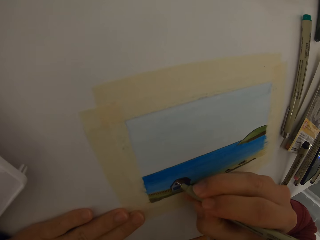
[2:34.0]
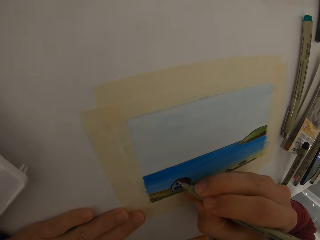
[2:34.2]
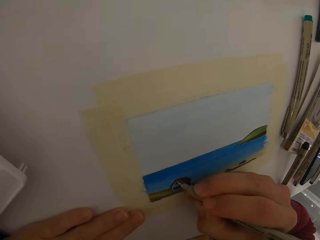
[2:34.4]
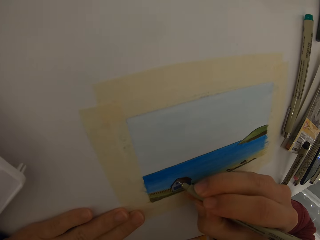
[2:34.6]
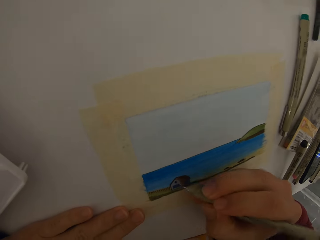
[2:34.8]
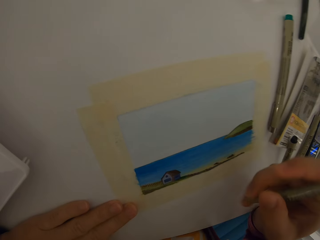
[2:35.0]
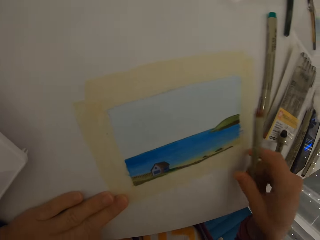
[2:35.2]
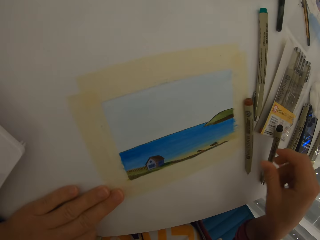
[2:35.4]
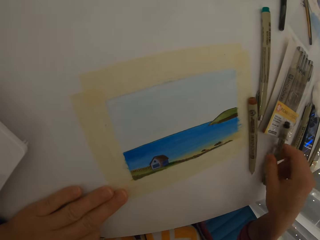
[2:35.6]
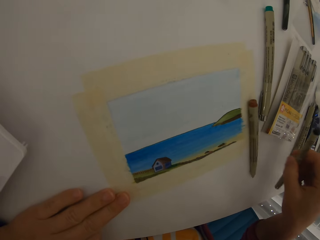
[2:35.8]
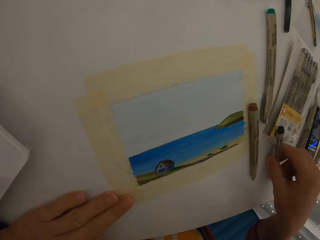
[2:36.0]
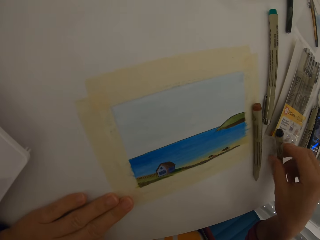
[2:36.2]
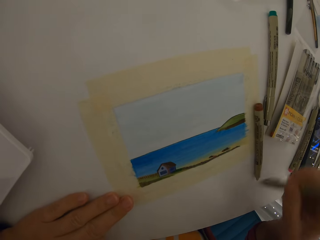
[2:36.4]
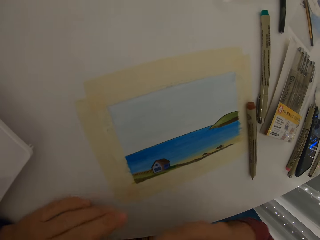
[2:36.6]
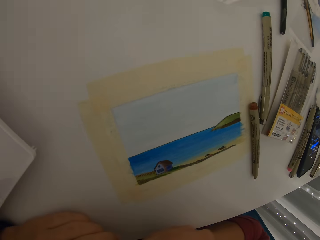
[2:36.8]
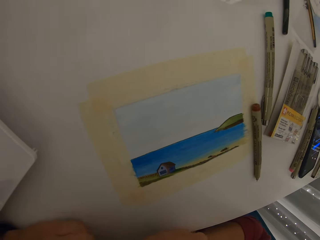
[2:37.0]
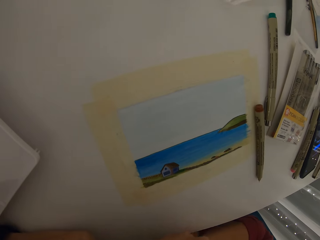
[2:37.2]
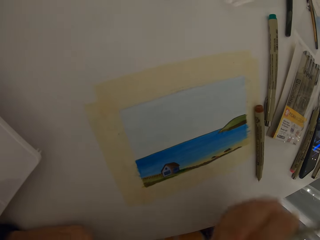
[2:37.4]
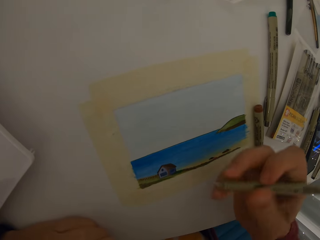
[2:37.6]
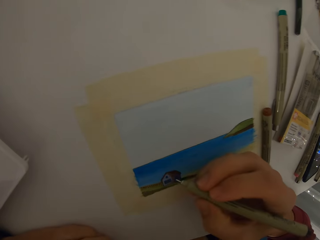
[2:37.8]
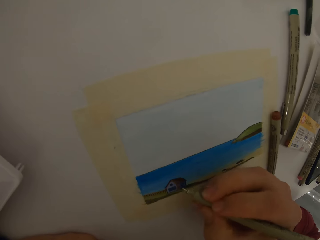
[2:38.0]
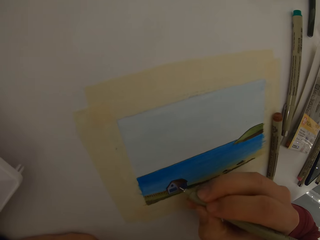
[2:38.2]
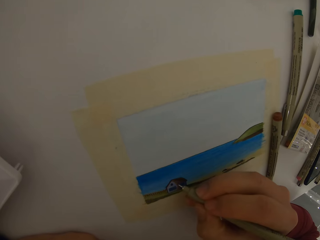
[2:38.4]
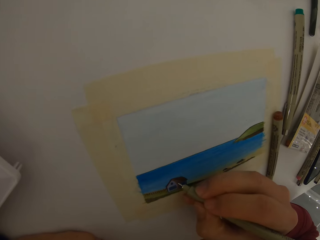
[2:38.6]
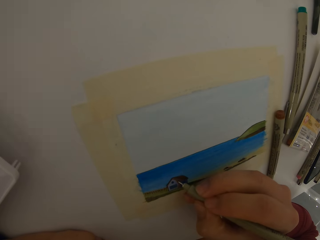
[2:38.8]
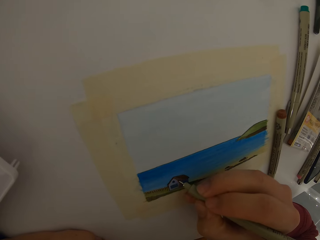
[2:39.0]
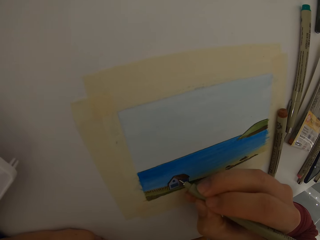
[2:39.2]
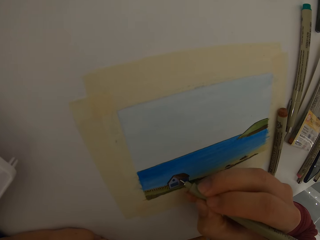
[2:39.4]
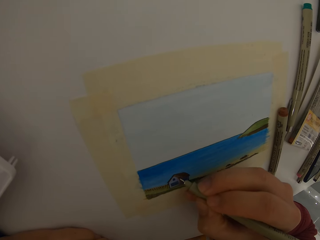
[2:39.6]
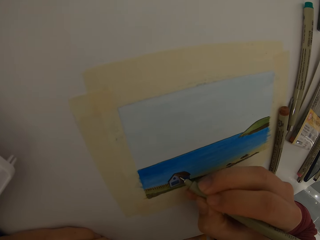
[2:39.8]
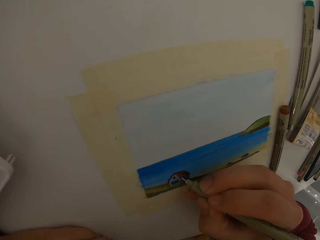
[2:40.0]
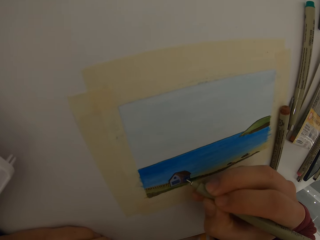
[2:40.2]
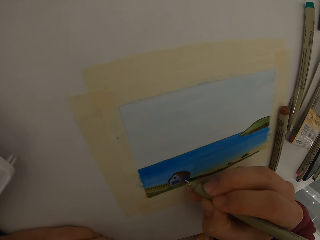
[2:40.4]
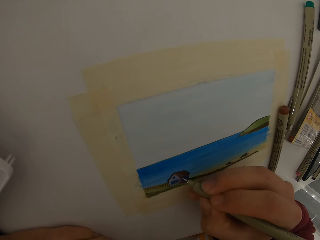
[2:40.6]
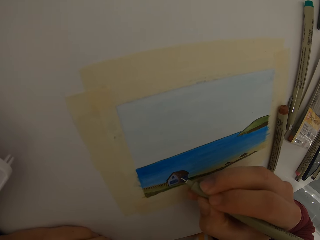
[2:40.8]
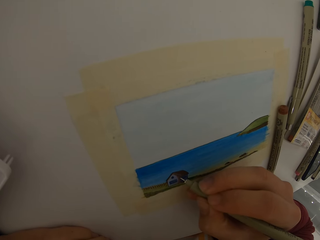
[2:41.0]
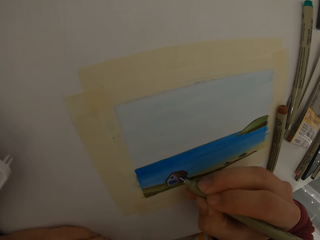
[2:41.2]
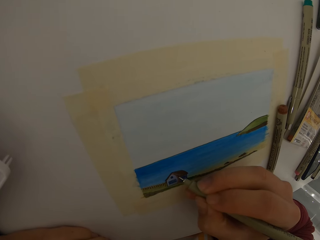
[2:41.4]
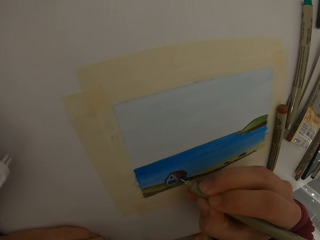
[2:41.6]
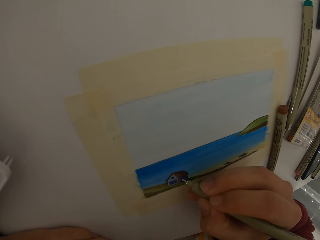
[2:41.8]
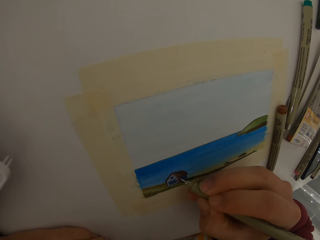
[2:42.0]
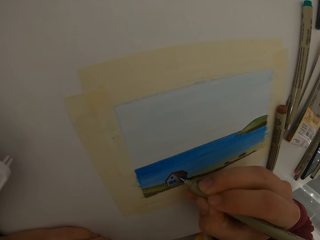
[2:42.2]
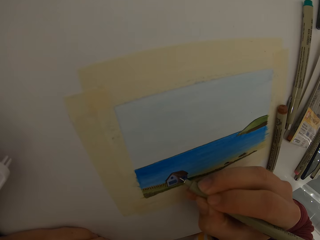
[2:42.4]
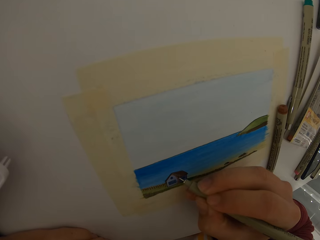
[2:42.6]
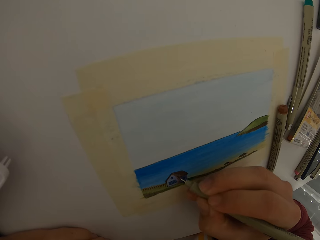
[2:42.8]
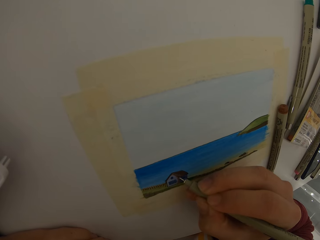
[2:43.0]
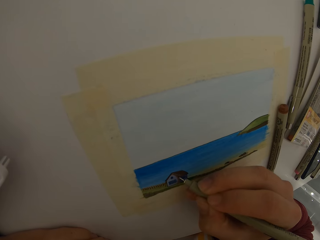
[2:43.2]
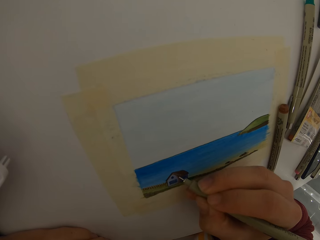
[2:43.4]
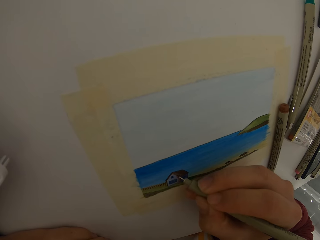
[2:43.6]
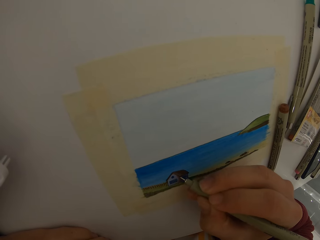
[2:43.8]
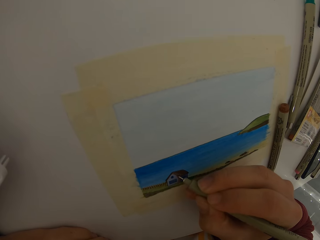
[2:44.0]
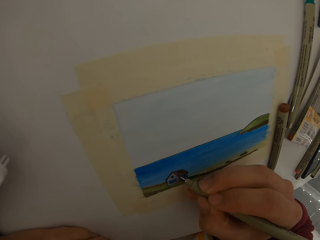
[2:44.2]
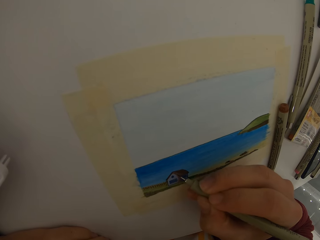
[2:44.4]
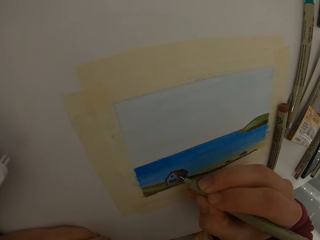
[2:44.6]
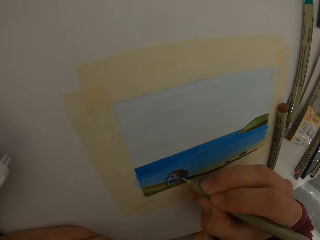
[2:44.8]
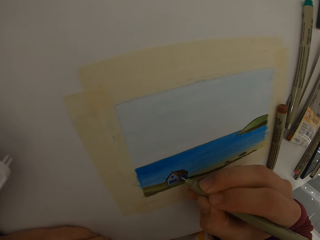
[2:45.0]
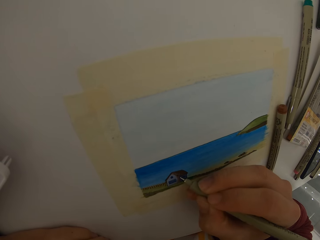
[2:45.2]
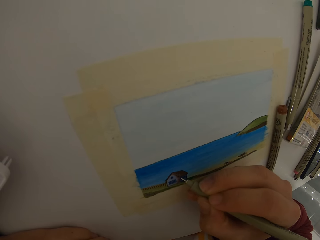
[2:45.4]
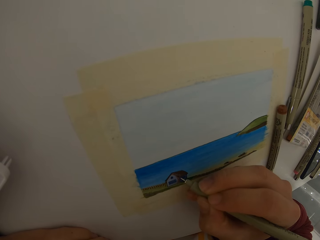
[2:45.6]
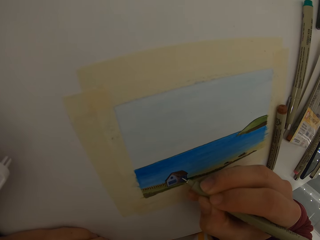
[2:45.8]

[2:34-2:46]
The camera wearer drops a color pen on the table. She picks another color pen from the table with her right hand. She uncorks the pen. She adds details to a picture using the color pen.

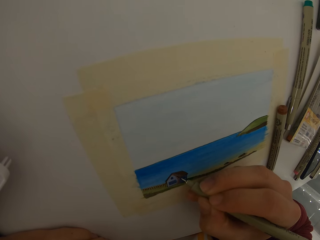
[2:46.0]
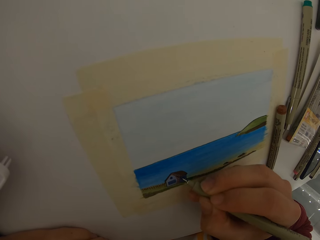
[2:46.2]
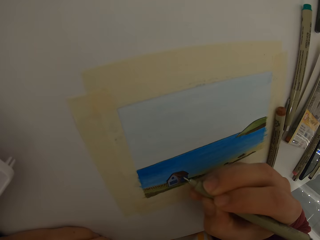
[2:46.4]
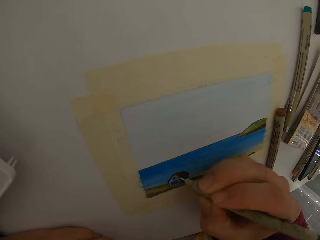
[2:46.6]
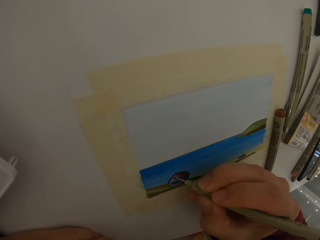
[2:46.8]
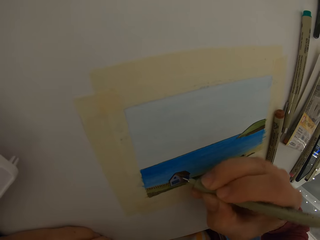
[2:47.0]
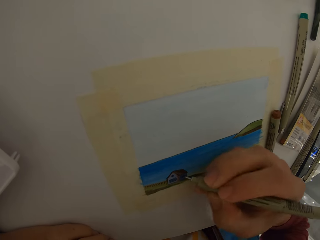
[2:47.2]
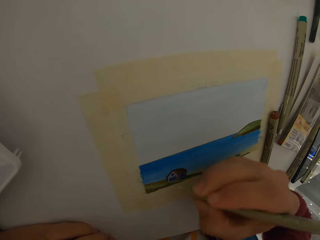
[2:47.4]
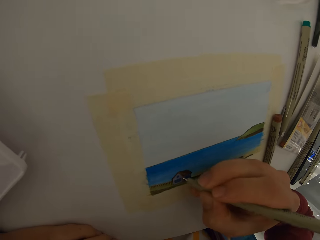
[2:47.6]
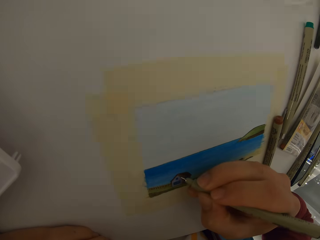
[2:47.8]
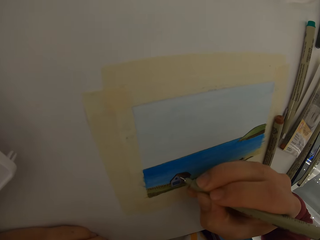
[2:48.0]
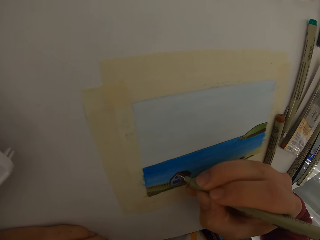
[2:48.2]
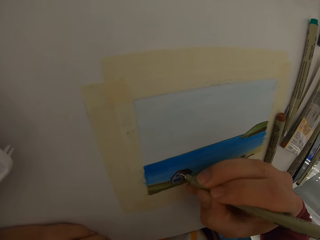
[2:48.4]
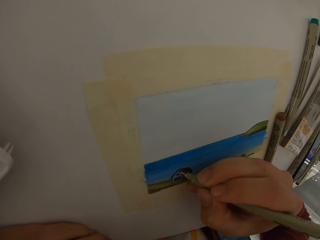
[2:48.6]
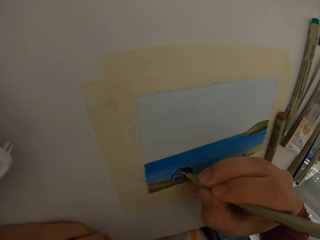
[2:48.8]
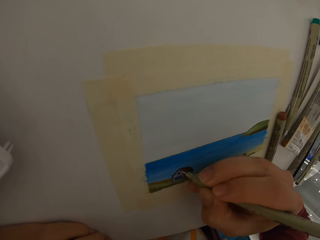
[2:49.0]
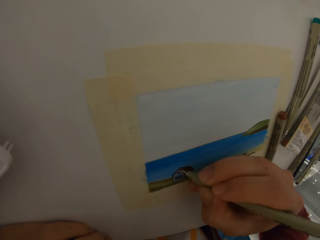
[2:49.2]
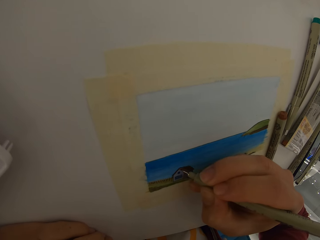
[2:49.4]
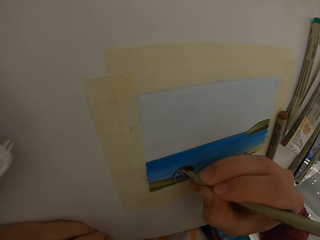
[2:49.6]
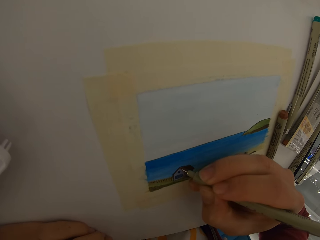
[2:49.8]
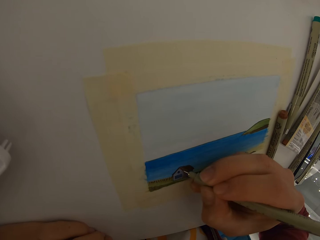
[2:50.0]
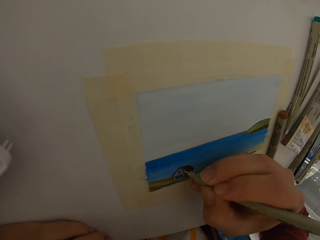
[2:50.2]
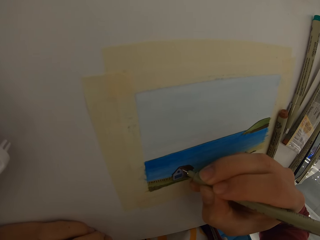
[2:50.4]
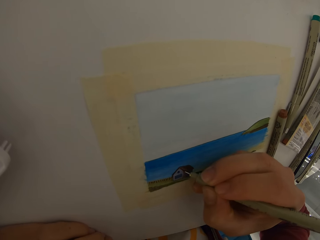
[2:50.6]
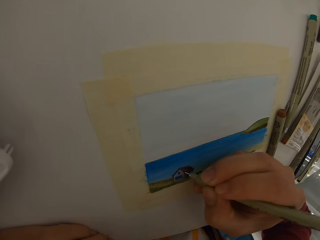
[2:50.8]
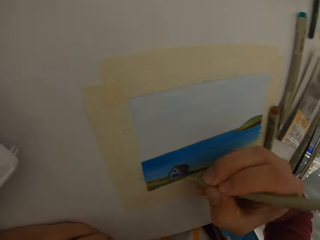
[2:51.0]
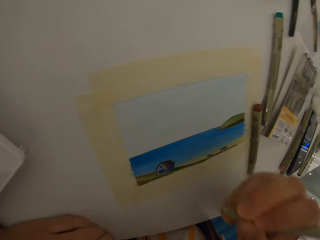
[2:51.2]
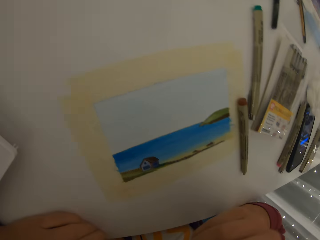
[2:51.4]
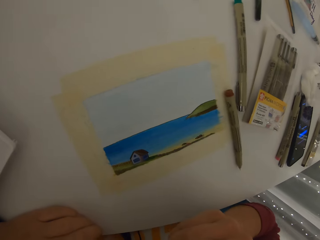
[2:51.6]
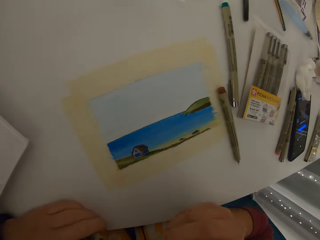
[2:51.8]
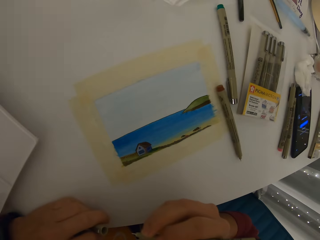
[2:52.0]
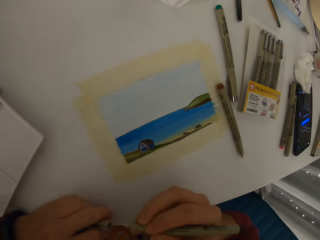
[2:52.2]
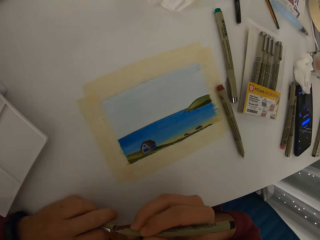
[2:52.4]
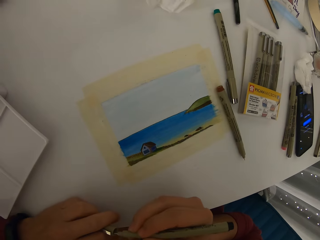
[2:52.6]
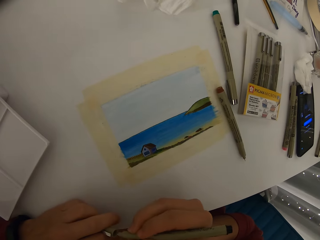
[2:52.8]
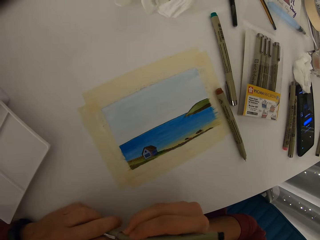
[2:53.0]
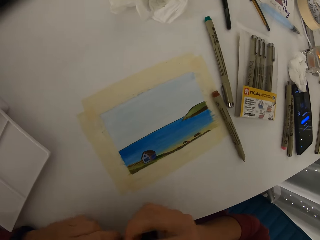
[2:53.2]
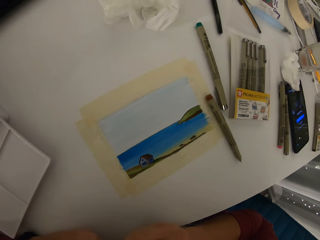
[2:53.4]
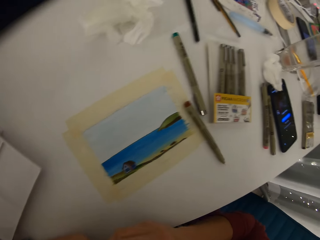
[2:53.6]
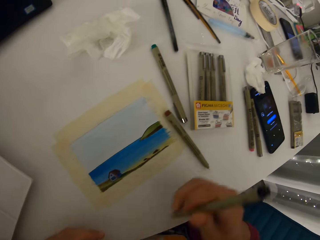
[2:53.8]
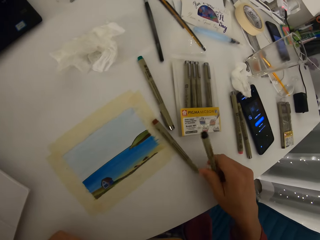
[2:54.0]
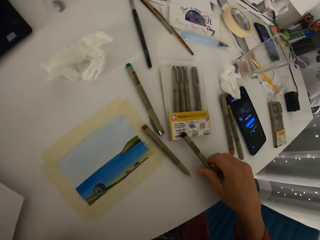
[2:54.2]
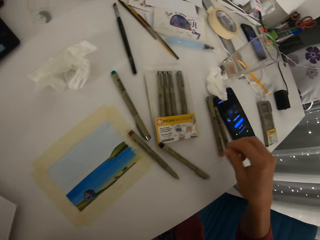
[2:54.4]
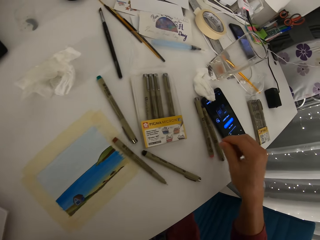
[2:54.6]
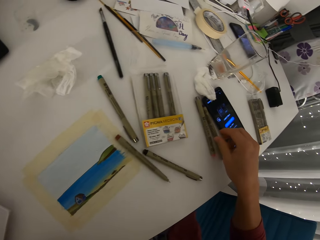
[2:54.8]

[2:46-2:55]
The camera wearer seals the pen. They drop the color pen on the table.
